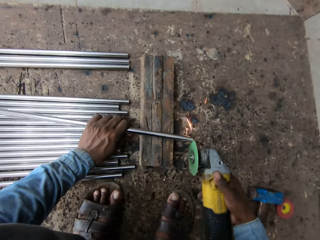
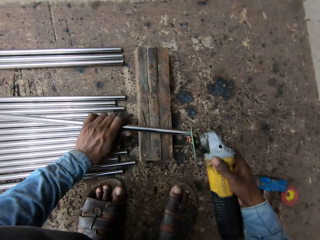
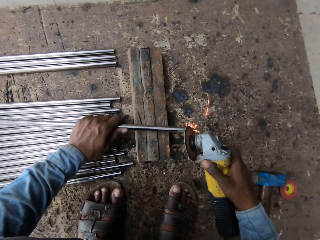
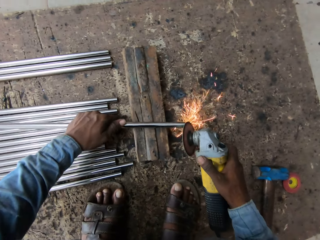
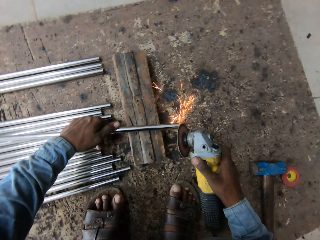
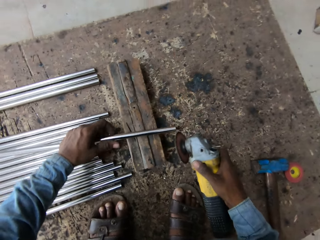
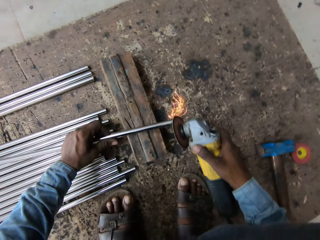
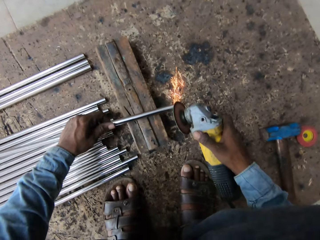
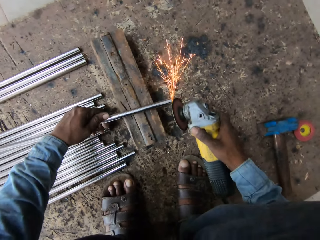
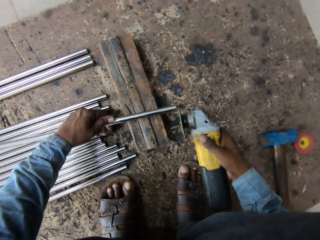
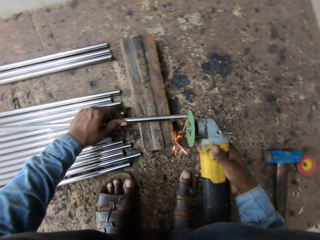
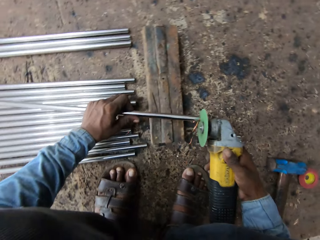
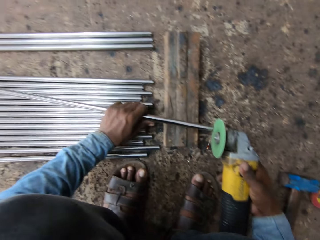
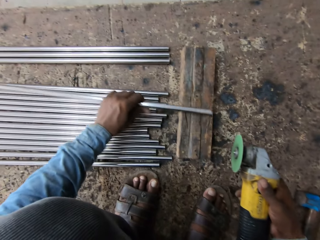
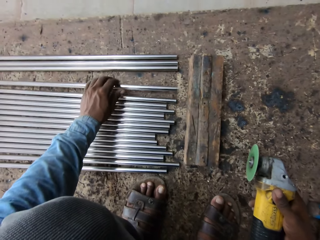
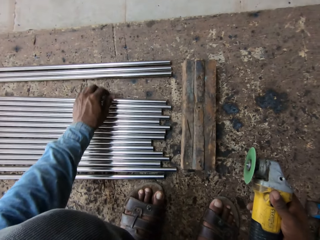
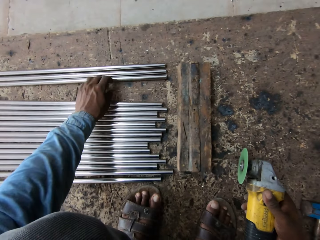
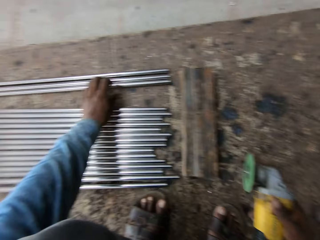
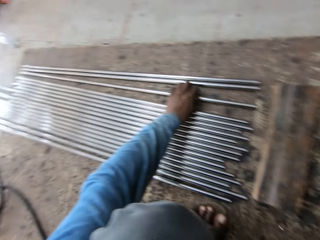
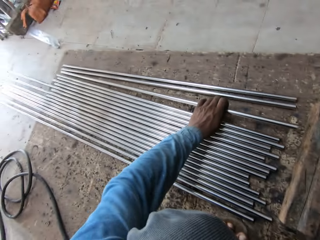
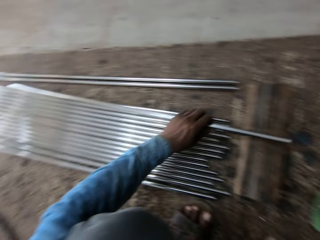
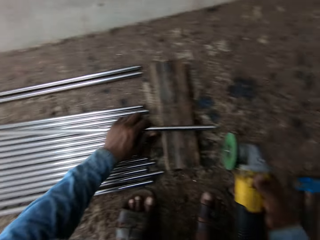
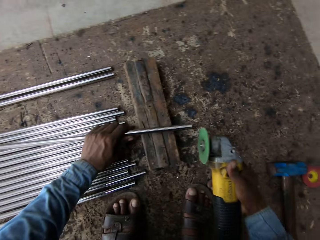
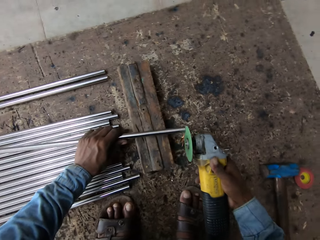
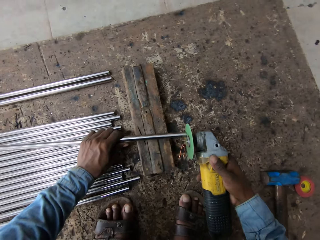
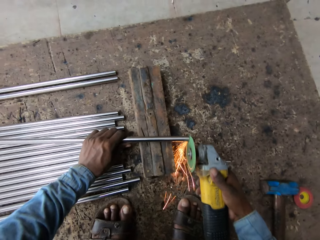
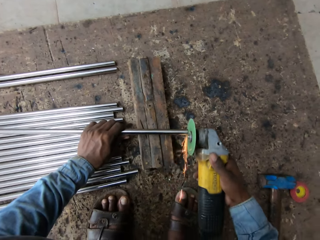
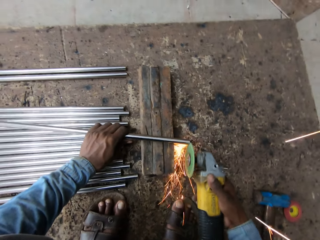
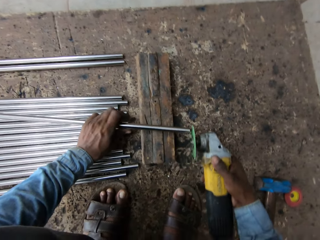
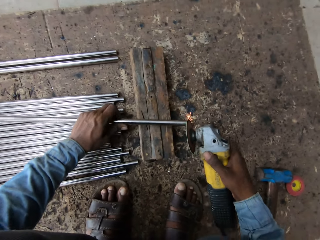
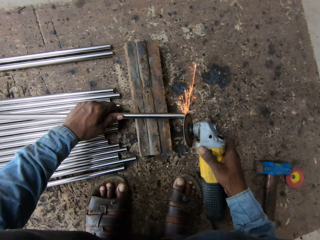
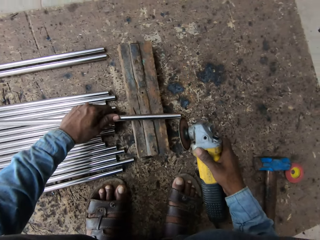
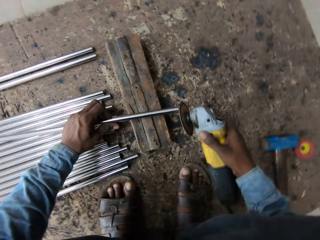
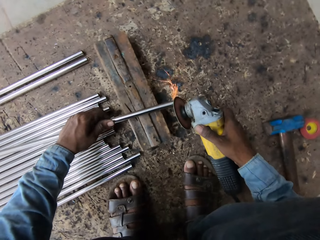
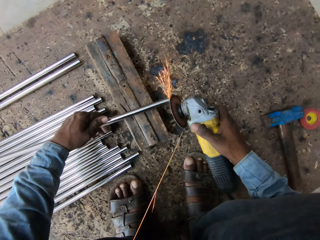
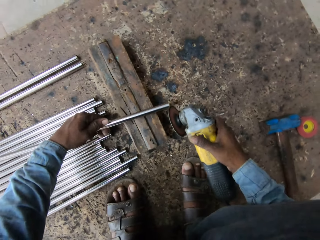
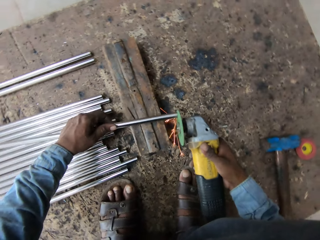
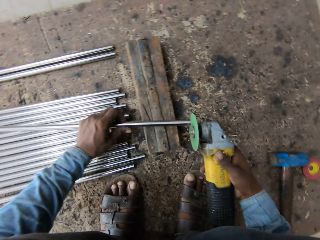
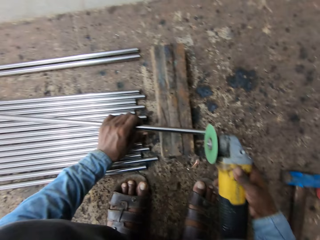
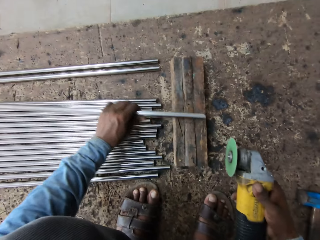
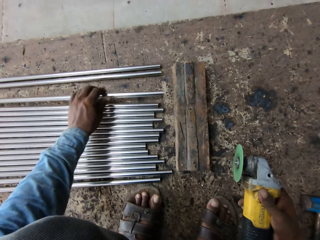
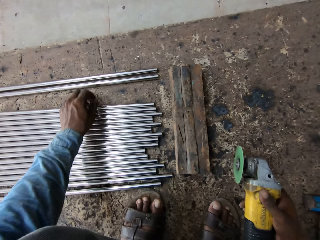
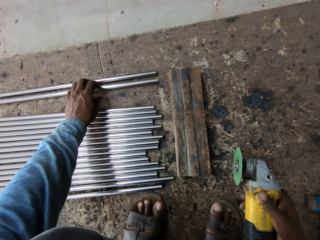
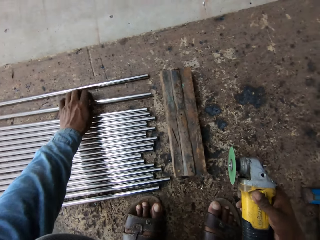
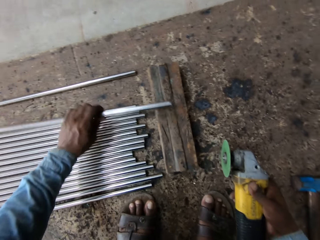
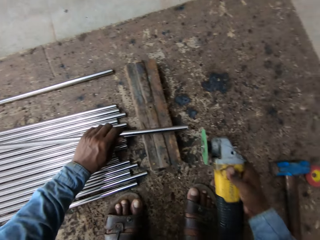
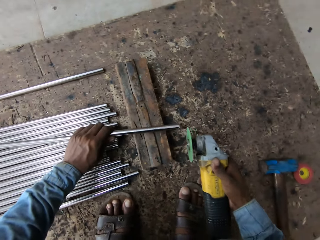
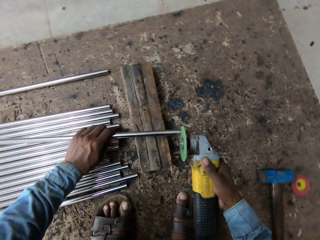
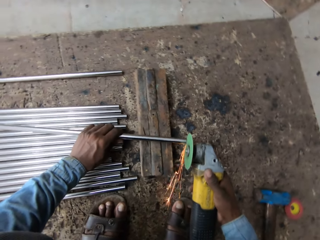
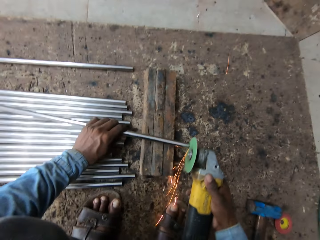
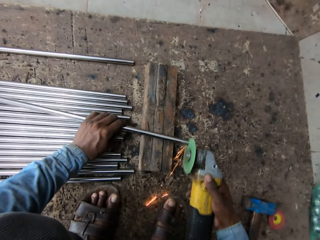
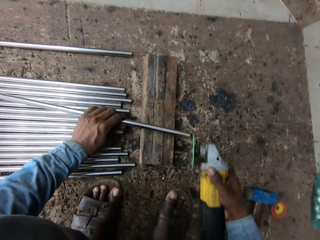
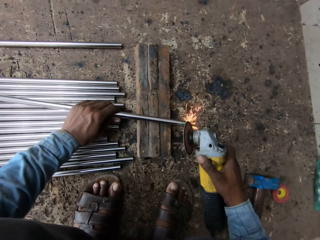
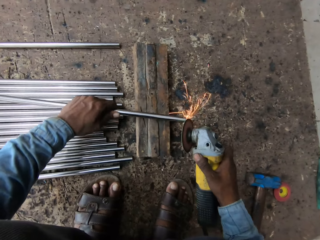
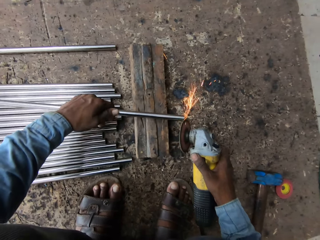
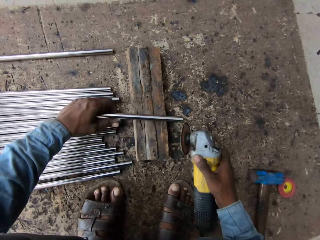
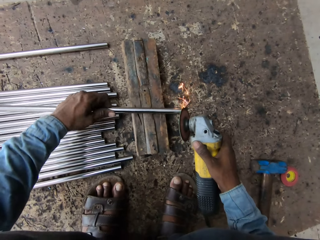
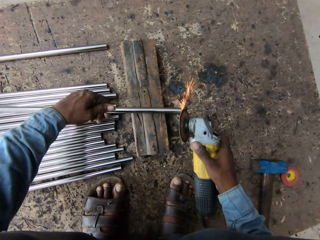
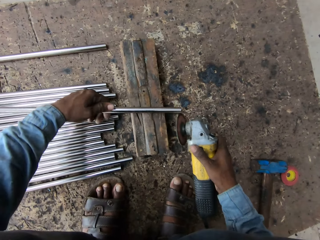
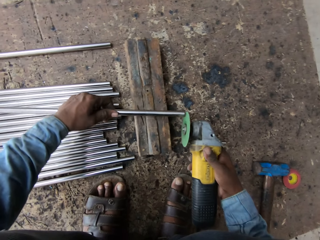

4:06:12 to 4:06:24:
The camera wearer puts metal down. They pick up the metal. They weld the metal. They put the metal down. They pick up the metal. They weld the metal.

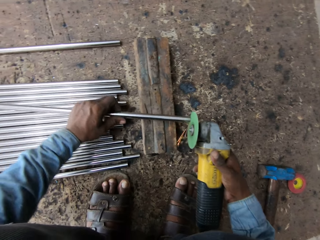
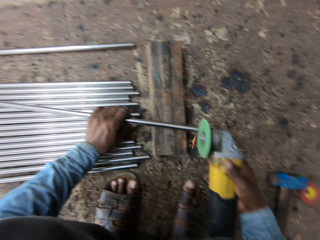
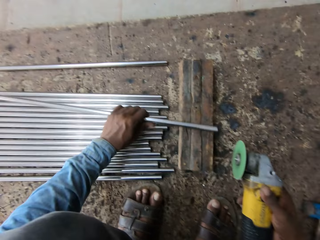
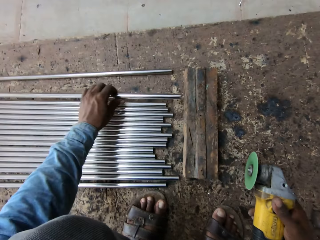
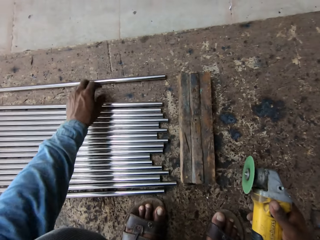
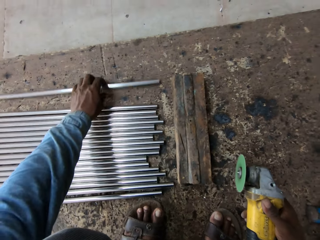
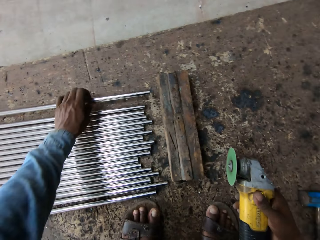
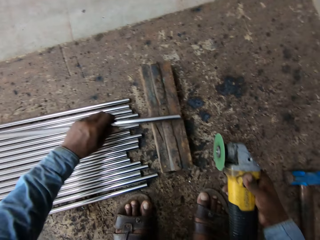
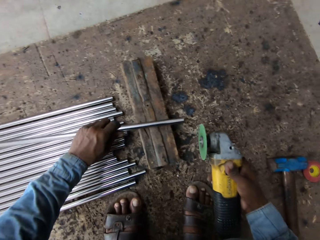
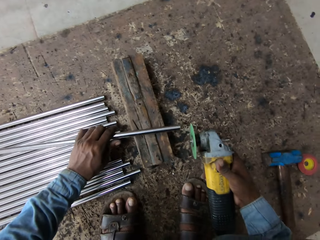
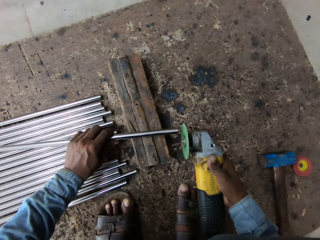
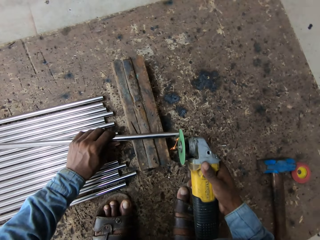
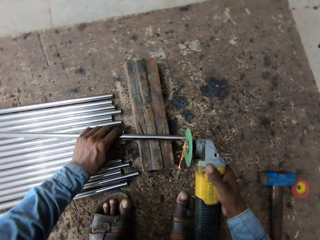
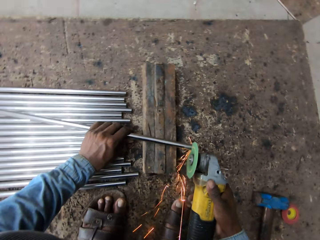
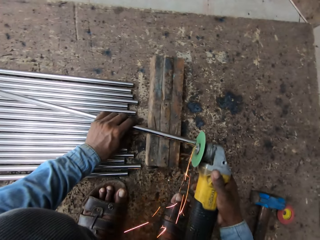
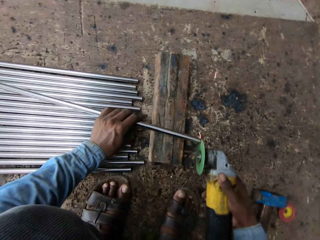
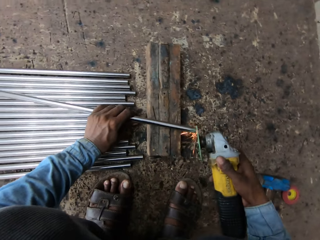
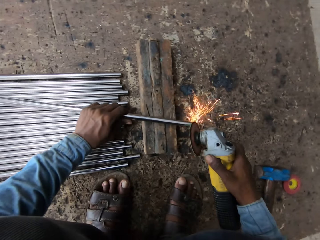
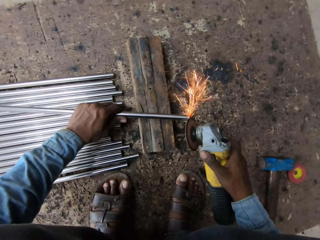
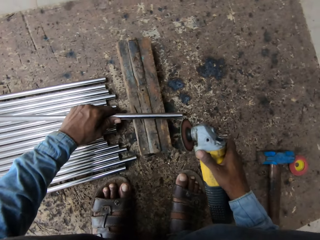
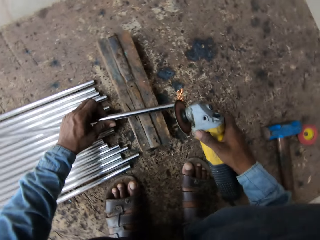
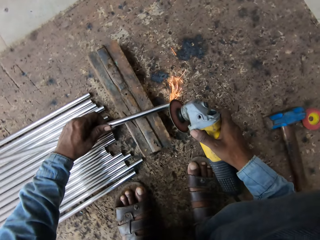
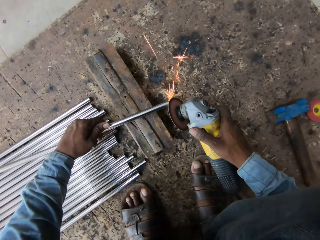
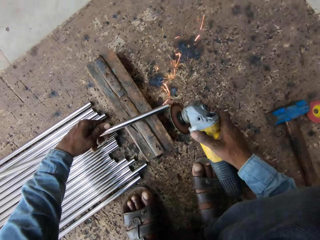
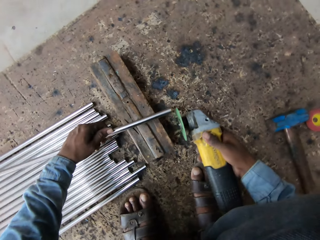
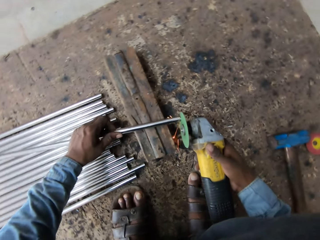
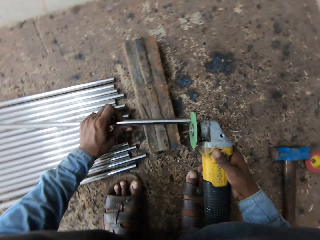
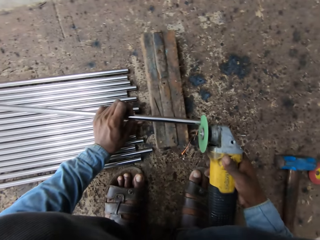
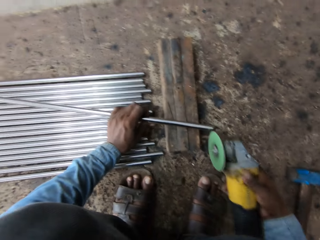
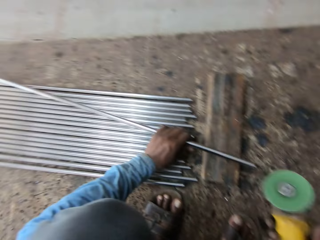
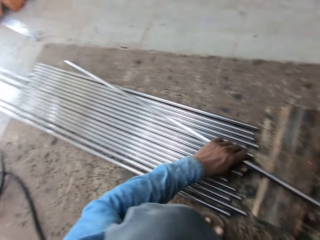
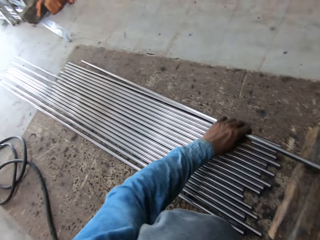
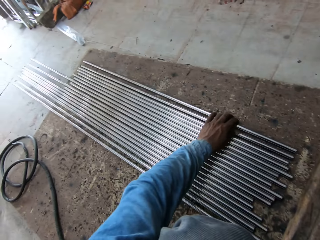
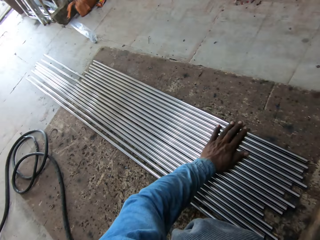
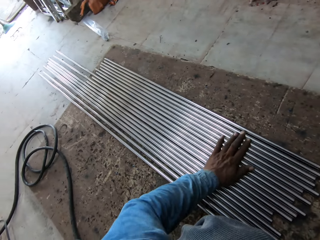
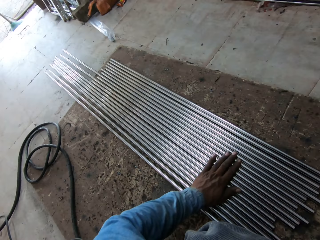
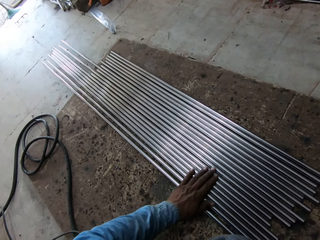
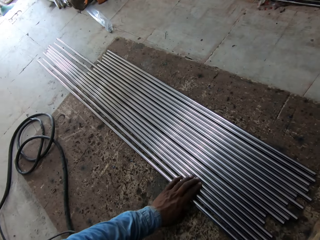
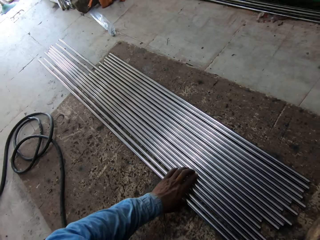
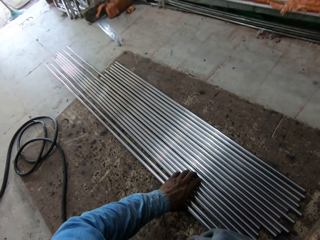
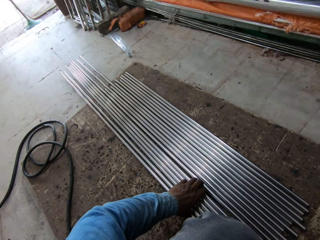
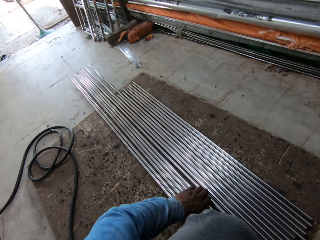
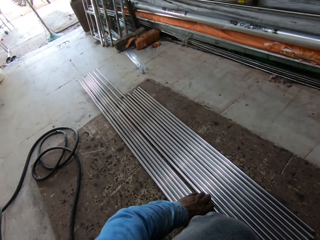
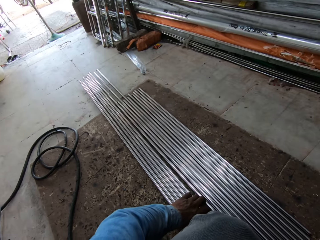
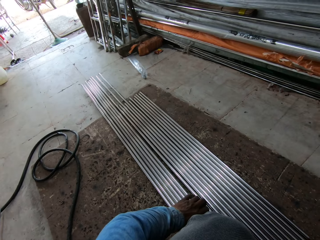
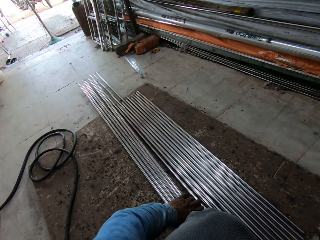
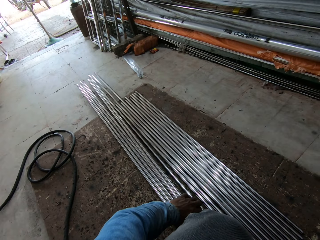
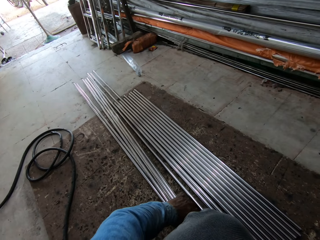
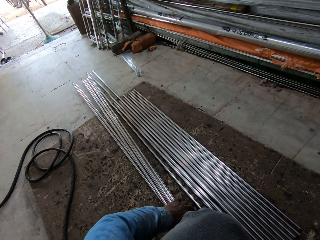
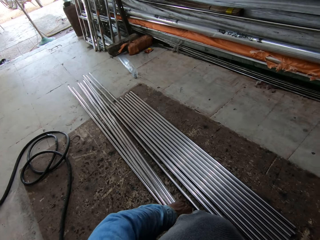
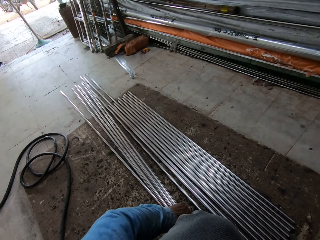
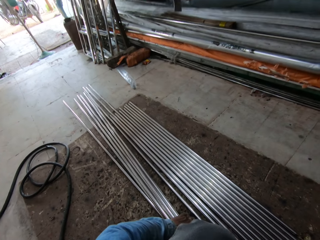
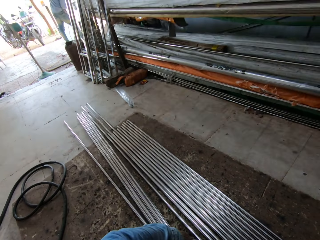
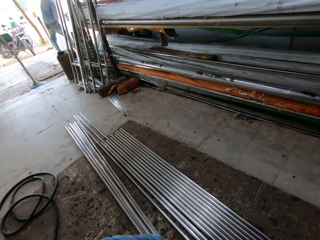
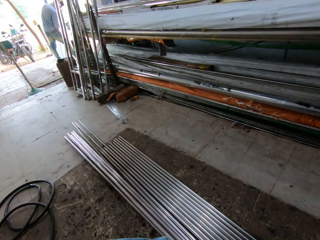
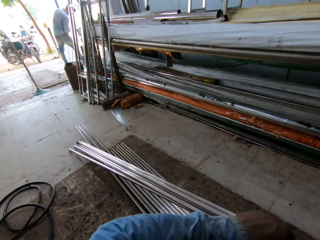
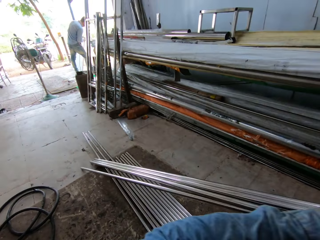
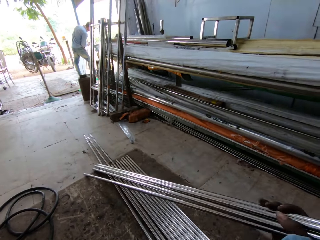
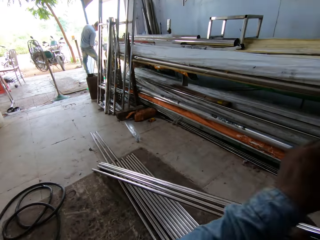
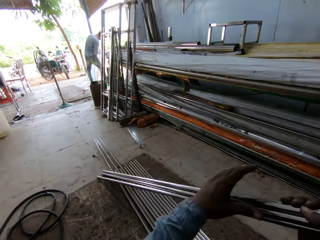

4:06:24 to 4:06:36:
The camera wearer puts metal down. They pick the metal and put the metal down. They put the metal down again. They move the metal.
